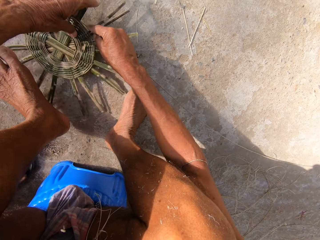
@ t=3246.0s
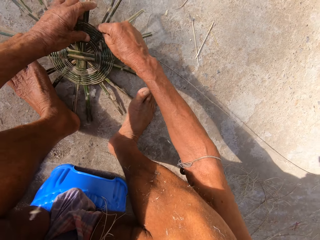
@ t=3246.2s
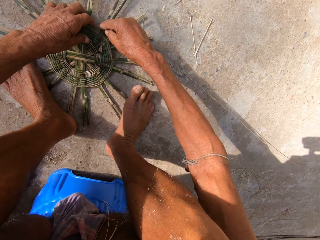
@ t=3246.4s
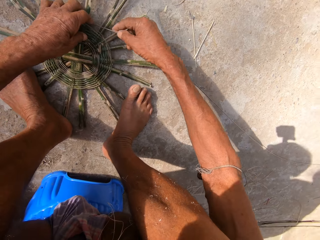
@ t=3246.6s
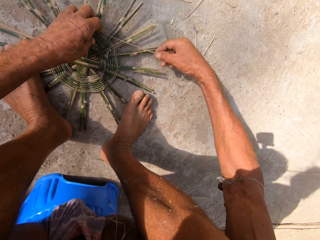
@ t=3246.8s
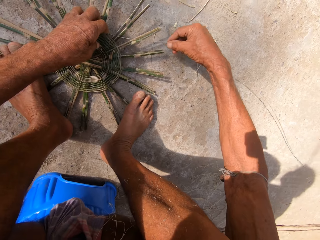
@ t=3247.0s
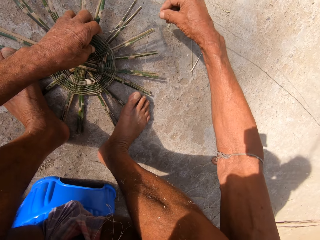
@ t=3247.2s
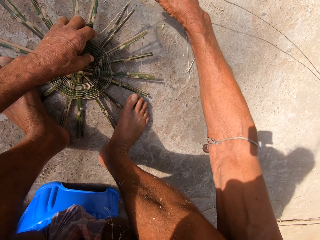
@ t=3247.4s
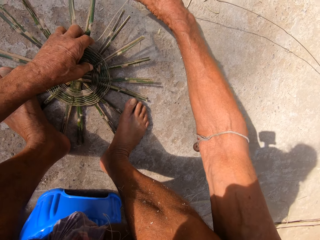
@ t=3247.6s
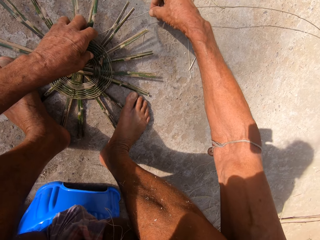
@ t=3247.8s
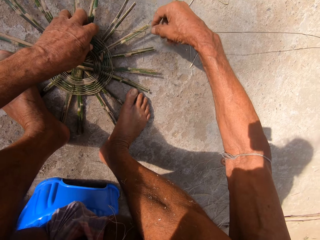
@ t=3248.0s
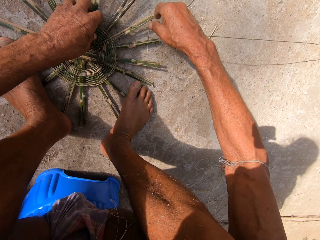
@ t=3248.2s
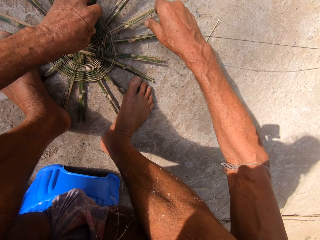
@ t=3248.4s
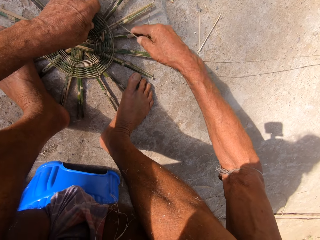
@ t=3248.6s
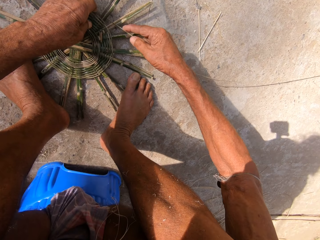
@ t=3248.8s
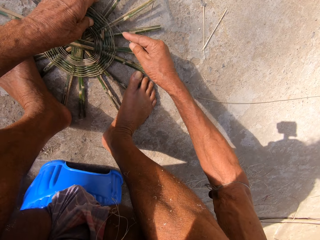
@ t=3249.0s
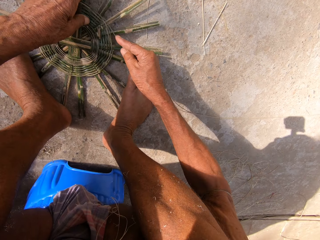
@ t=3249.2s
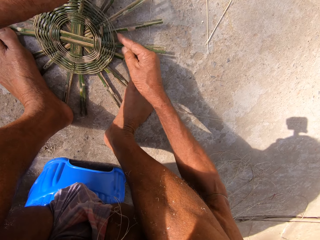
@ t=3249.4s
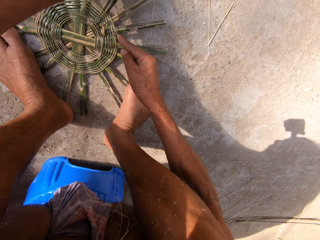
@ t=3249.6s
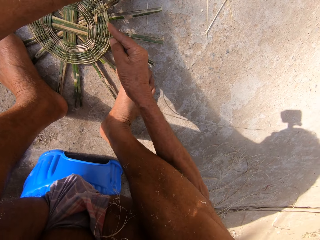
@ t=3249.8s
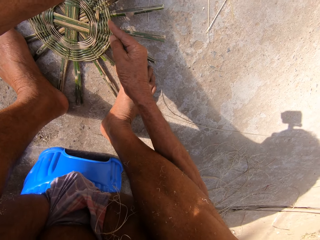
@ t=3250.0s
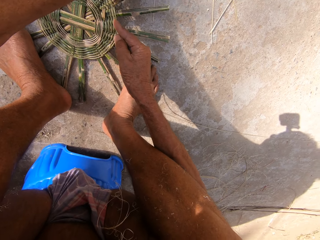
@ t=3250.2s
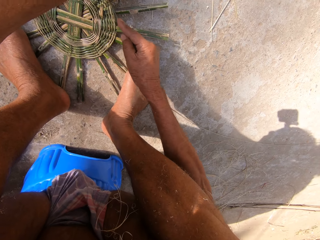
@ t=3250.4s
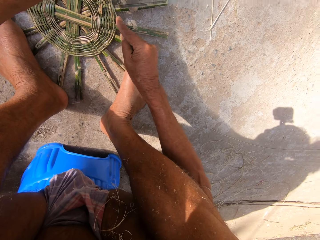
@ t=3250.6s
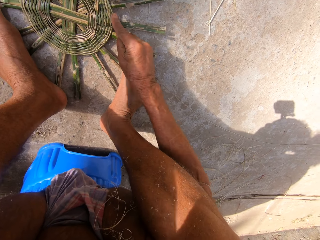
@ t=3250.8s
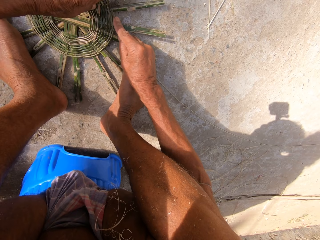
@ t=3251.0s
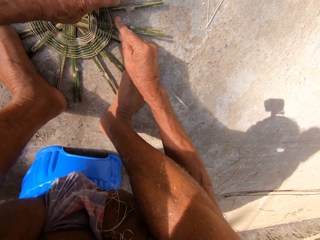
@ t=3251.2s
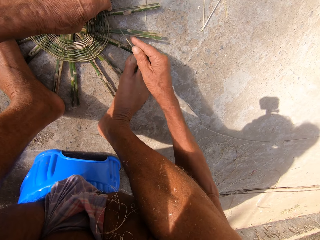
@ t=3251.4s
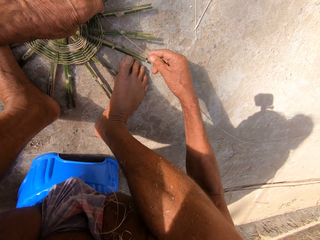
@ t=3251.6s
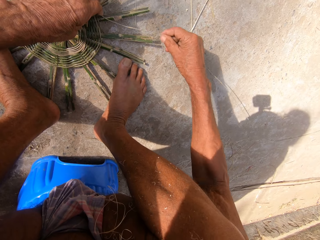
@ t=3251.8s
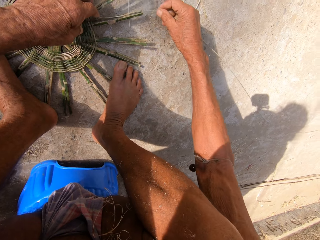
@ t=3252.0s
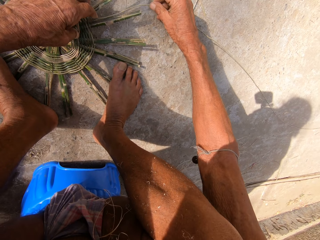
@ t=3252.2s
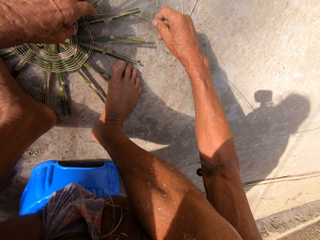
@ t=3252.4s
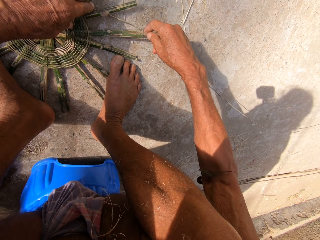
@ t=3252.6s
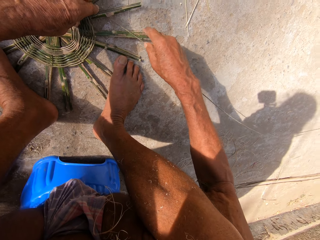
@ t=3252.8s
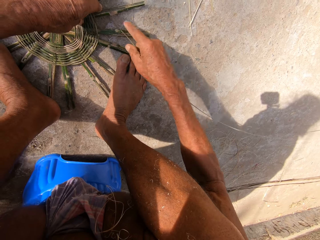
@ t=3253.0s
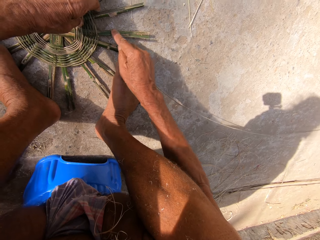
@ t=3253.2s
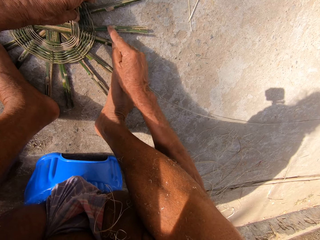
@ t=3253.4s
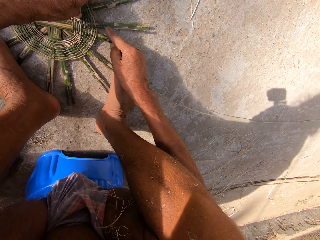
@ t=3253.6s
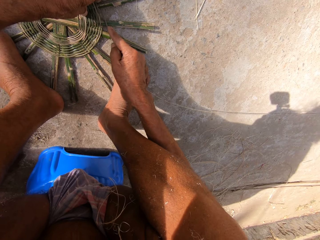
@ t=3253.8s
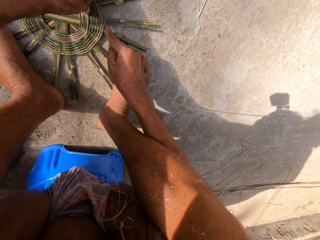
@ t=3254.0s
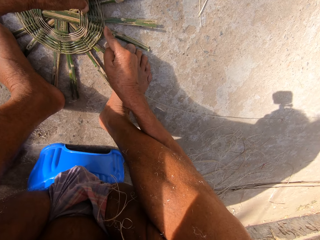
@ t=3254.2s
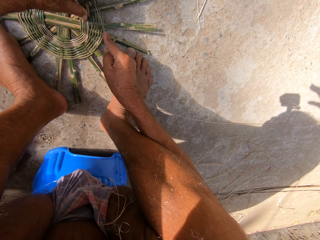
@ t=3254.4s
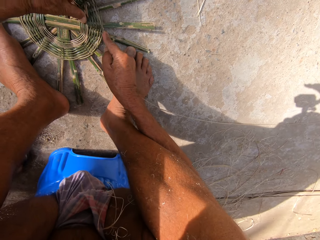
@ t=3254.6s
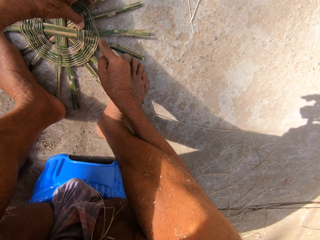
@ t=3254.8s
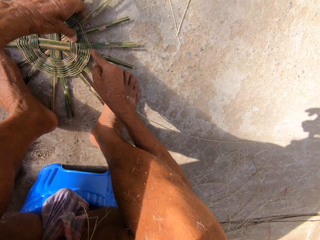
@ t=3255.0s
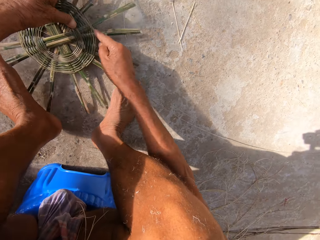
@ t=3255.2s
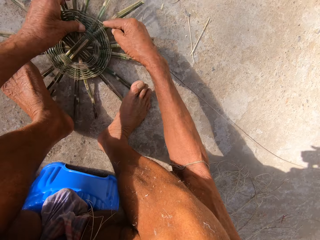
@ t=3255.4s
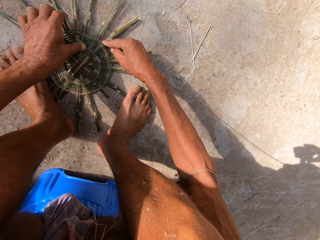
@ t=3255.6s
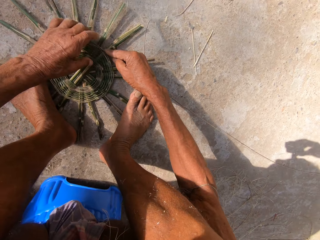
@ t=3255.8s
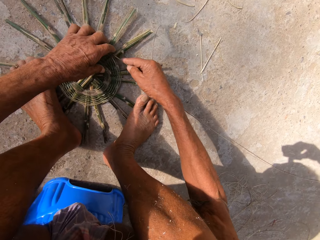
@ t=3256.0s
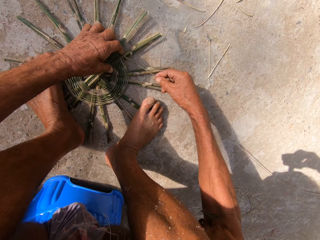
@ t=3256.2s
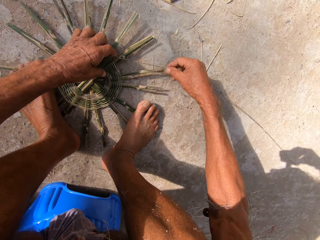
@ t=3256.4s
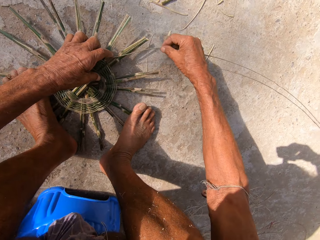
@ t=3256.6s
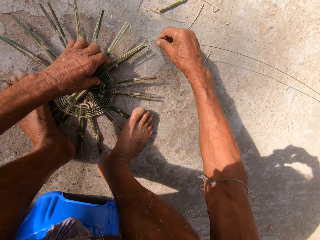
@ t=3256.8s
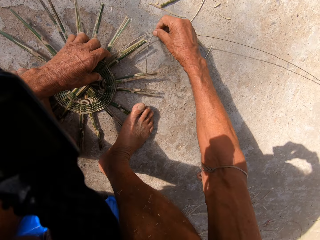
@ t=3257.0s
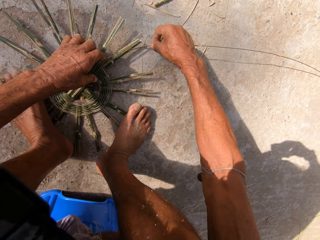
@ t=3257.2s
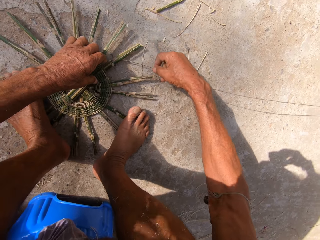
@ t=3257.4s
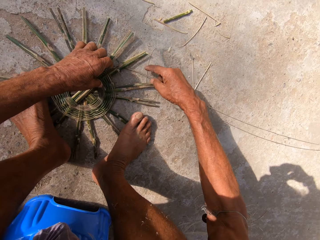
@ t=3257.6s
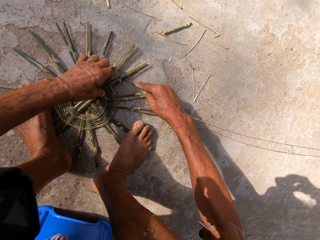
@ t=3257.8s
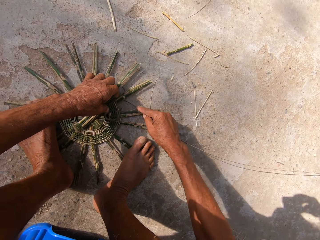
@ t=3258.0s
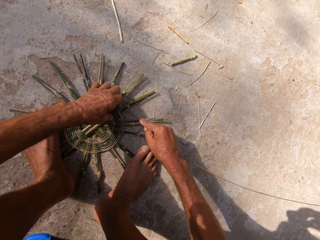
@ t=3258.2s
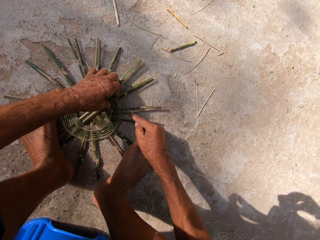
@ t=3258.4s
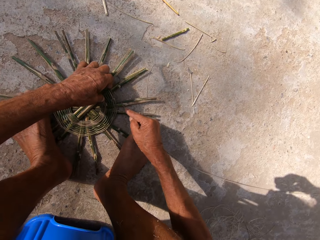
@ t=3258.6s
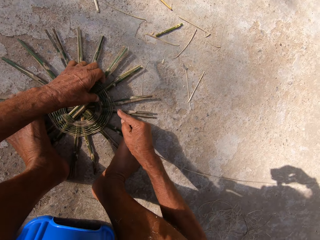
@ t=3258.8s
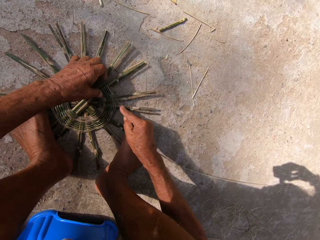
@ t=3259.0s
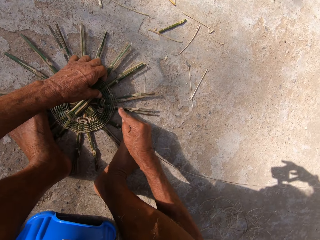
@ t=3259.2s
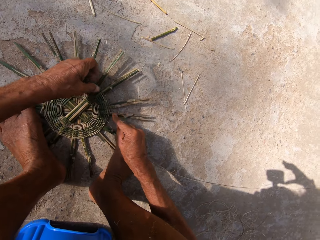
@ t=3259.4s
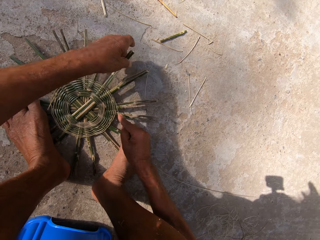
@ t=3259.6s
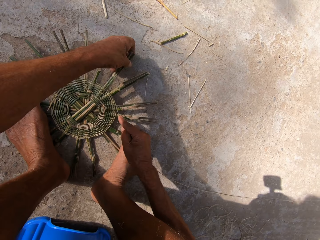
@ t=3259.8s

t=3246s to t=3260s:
The camera wearer turns the basket base on the ground with both hands. They hold down the basket base with both legs. They weave the bamboo strip into the basket base with both hands. They turn the basket base on the ground with both hands.

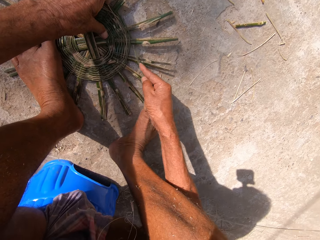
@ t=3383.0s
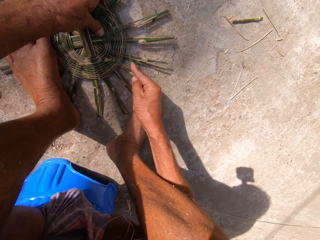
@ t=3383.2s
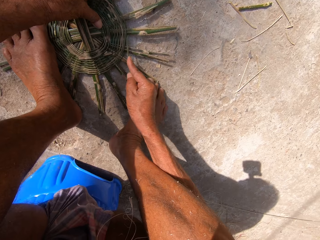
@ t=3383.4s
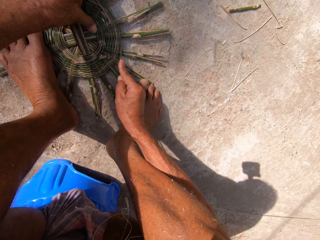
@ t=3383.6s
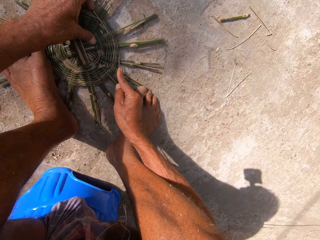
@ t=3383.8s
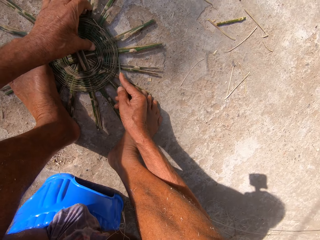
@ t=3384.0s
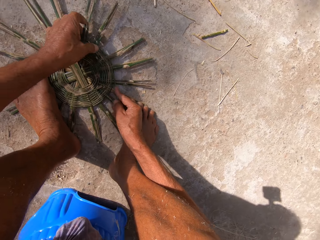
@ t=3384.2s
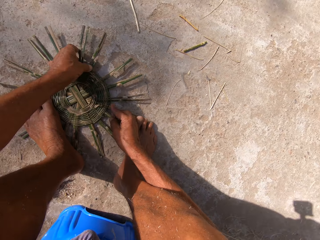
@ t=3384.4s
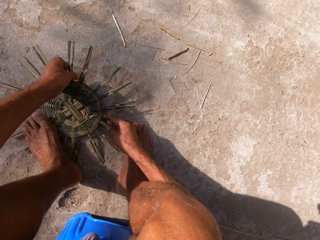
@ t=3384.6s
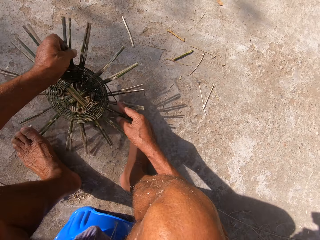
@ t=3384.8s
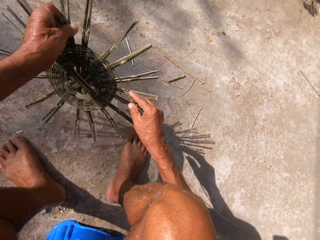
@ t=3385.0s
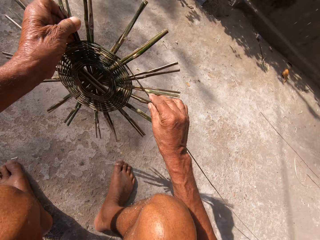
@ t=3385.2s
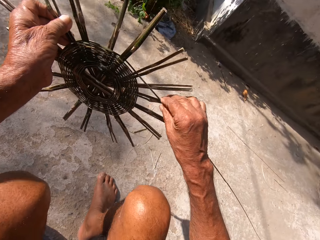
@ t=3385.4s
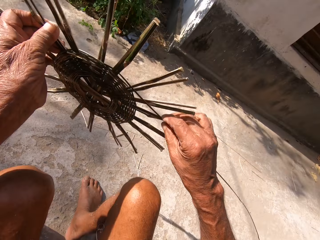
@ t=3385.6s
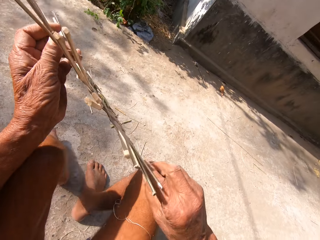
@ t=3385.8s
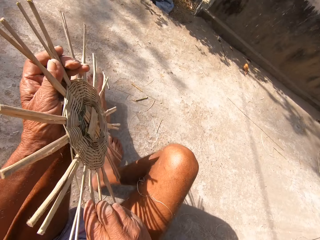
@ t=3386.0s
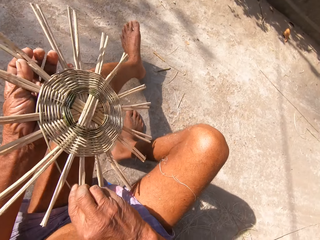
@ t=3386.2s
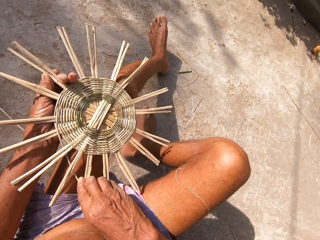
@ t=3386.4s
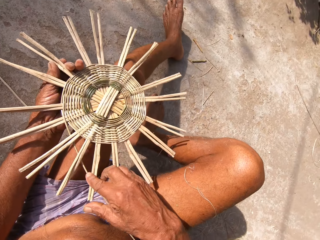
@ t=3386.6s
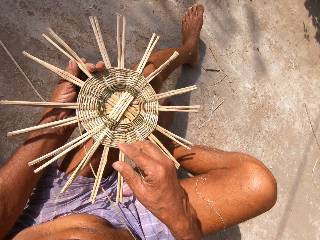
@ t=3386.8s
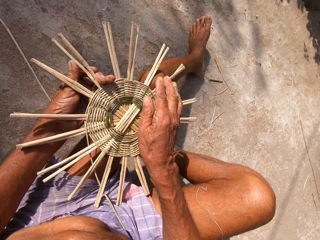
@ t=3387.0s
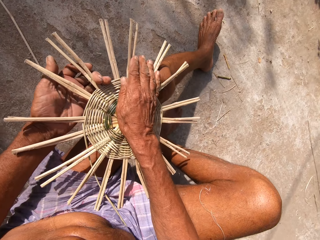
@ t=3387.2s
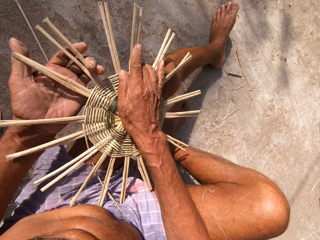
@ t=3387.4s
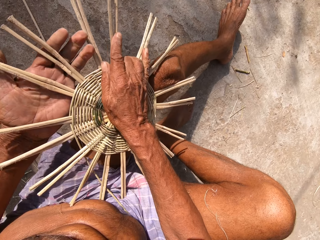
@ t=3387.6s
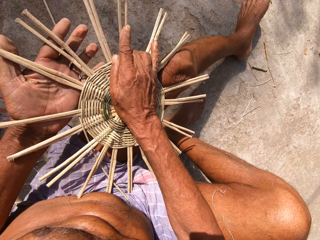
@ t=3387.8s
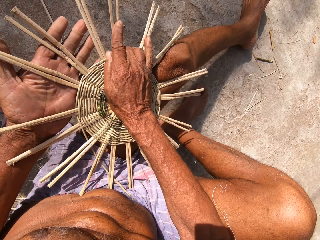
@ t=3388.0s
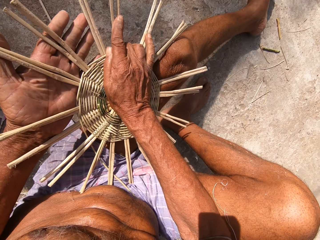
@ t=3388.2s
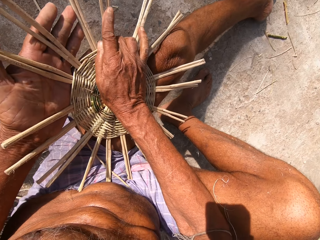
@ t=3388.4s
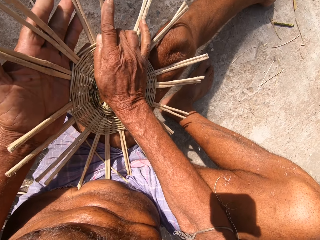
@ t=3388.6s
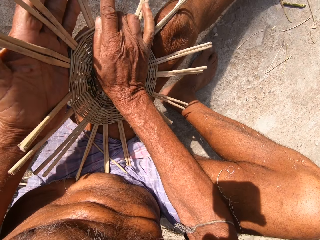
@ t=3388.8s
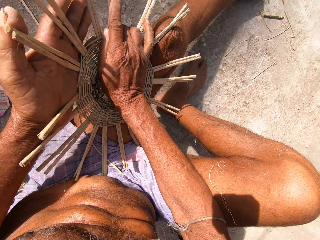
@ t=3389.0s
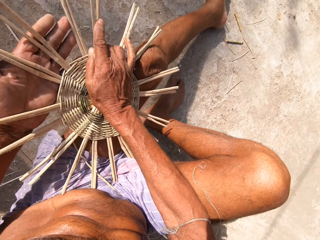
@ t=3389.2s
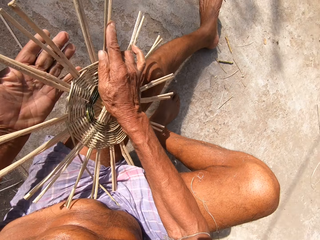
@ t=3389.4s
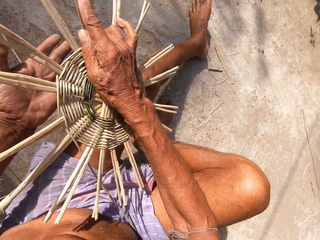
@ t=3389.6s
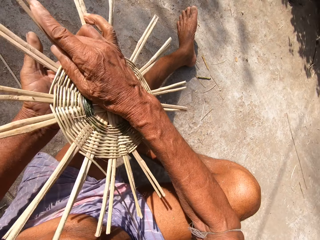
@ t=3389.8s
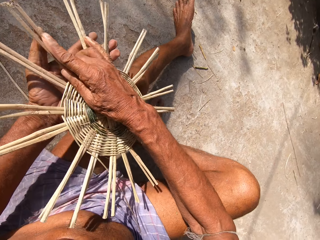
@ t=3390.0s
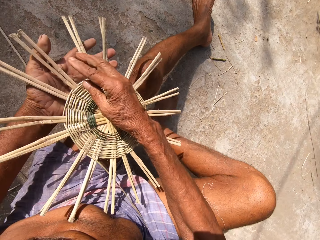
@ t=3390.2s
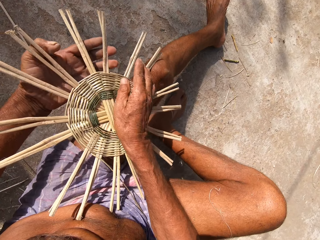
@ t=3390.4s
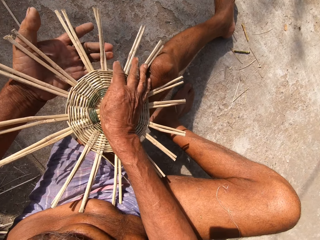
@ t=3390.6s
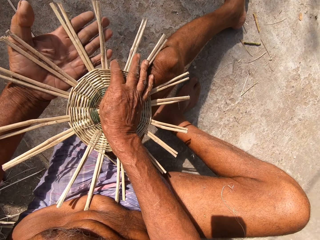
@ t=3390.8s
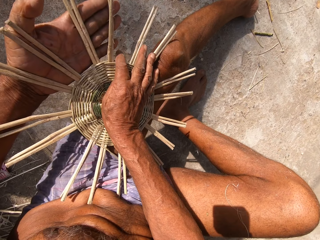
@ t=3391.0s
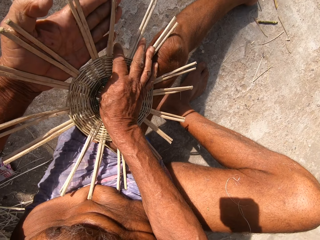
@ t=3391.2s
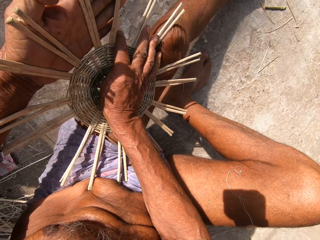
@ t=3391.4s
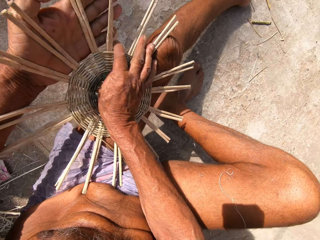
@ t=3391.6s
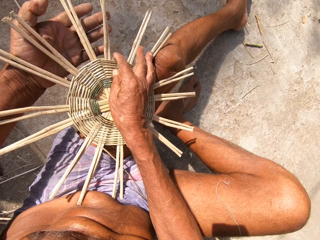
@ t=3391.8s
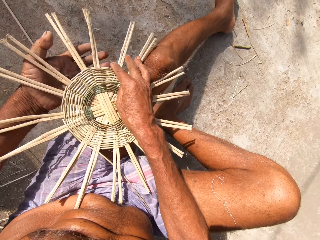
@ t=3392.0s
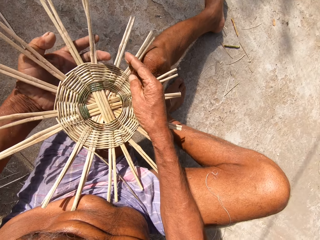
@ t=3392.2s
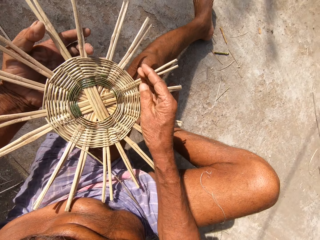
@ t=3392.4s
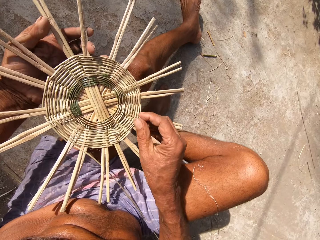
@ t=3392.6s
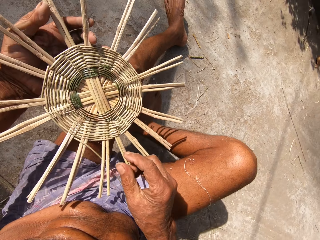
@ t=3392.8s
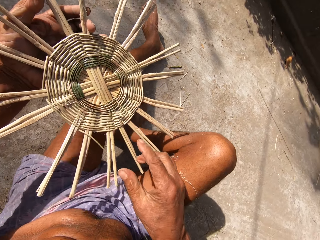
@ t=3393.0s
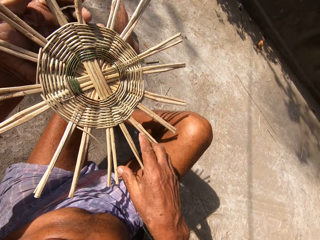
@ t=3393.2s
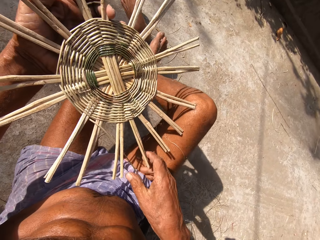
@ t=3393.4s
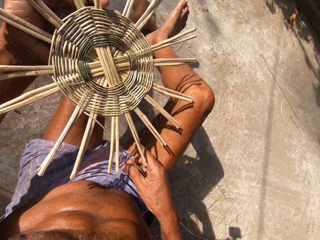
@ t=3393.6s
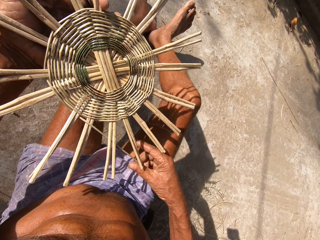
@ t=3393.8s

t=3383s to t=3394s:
The camera wearer picks the basket or bucket from the ground with both hands. He rests the basket on his left leg with both hands. He adjusts the bucket. He bends the basket canes with his left hand. He picks the basket from his left leg with his left hand.
